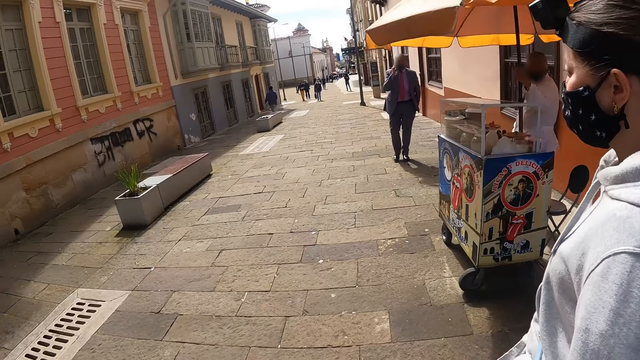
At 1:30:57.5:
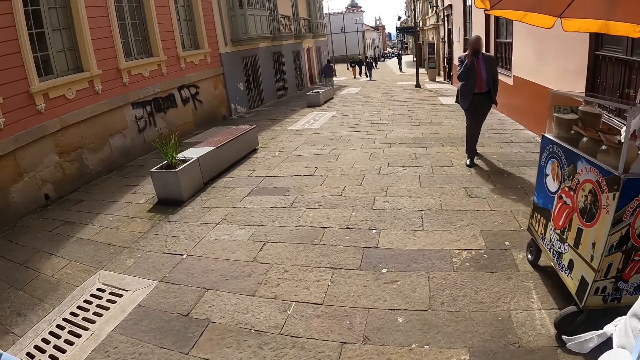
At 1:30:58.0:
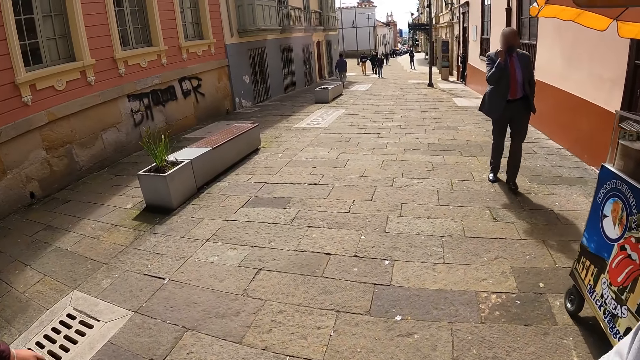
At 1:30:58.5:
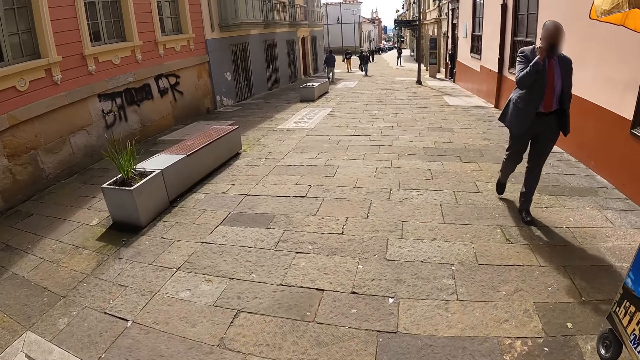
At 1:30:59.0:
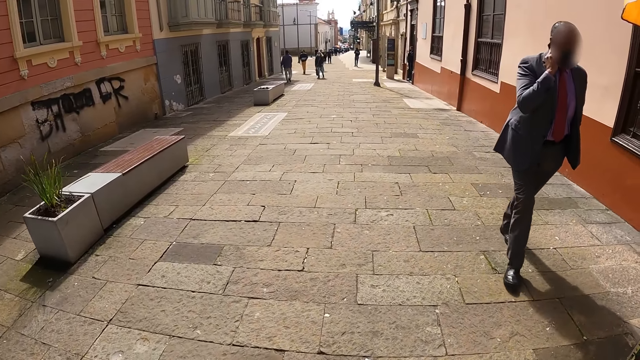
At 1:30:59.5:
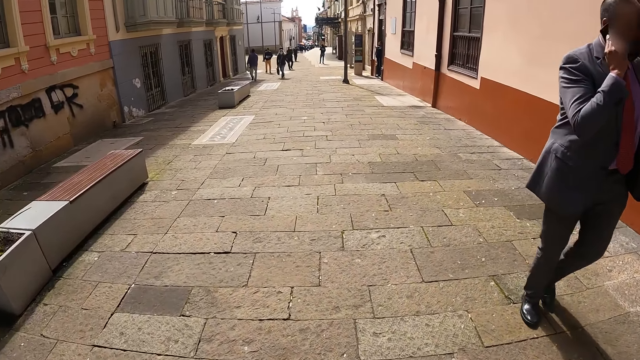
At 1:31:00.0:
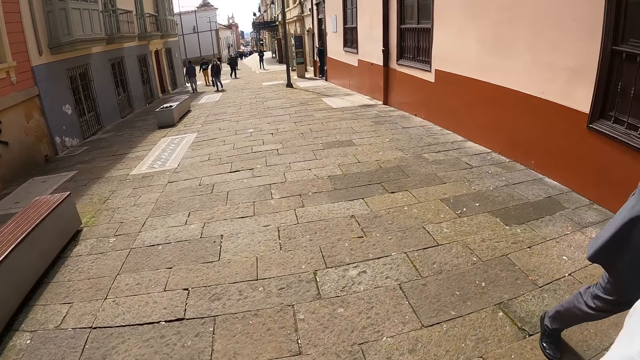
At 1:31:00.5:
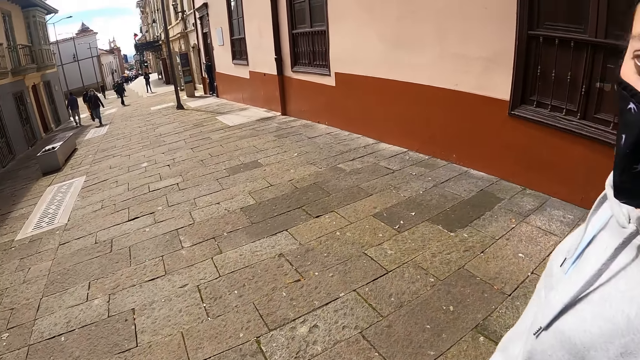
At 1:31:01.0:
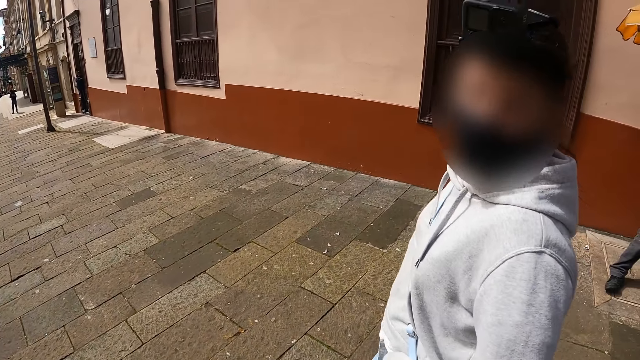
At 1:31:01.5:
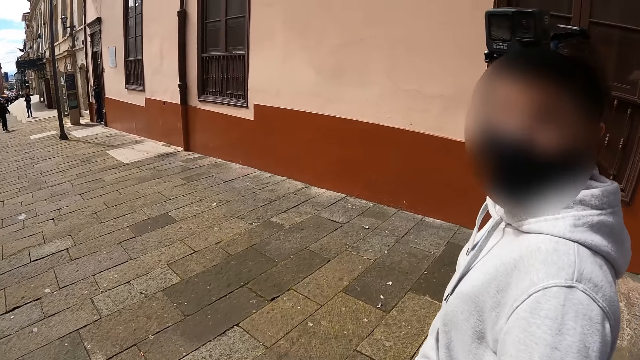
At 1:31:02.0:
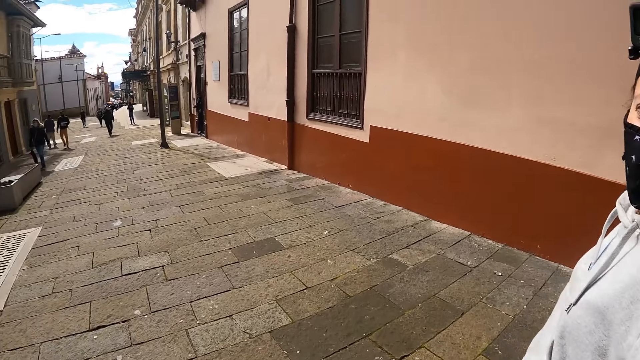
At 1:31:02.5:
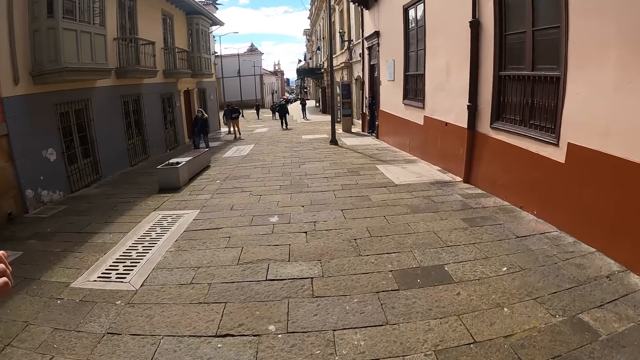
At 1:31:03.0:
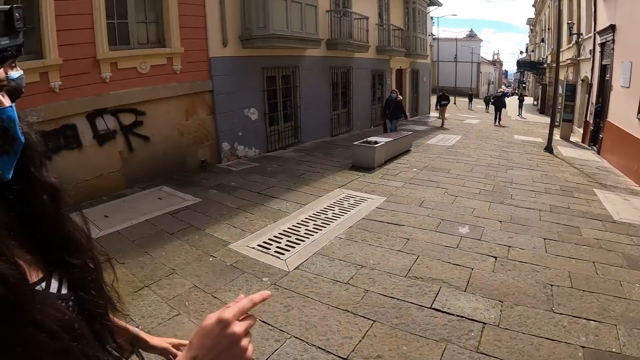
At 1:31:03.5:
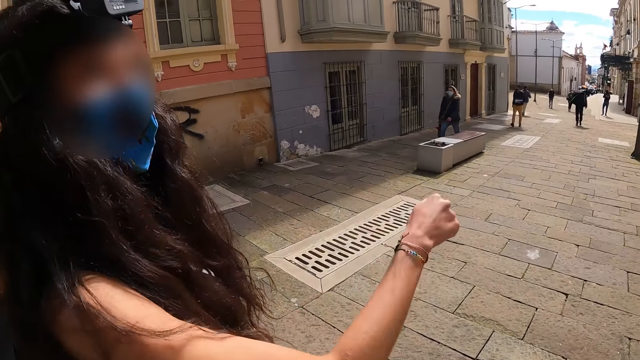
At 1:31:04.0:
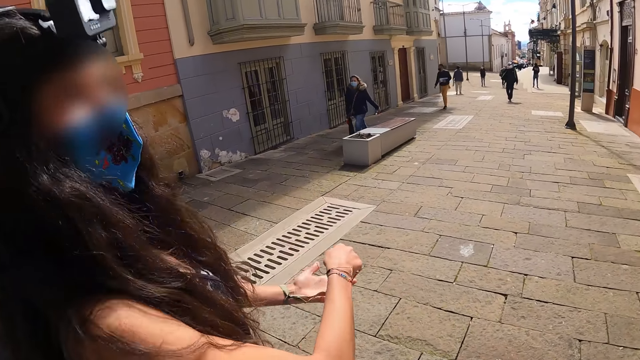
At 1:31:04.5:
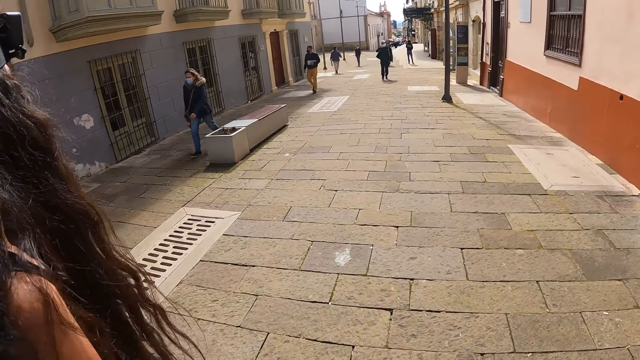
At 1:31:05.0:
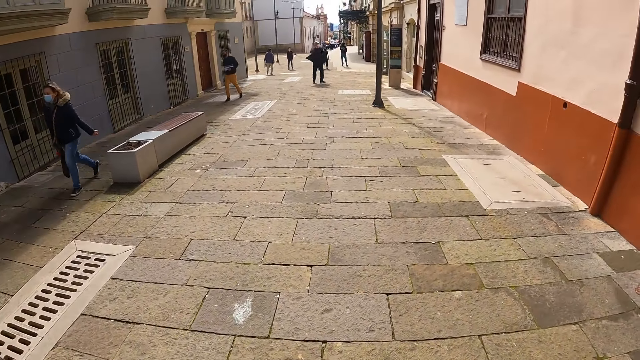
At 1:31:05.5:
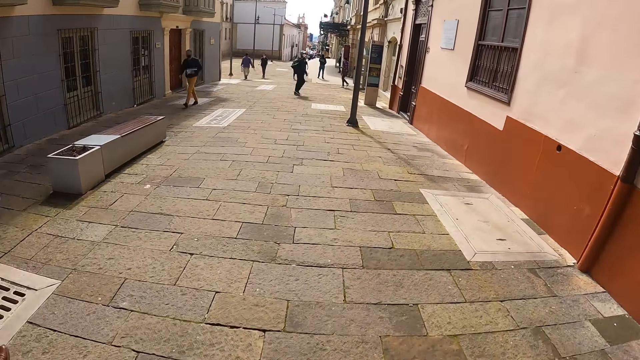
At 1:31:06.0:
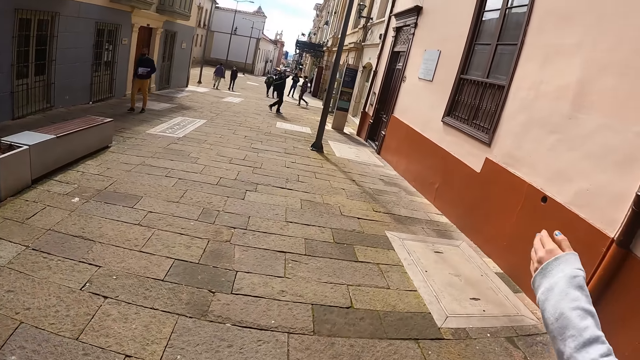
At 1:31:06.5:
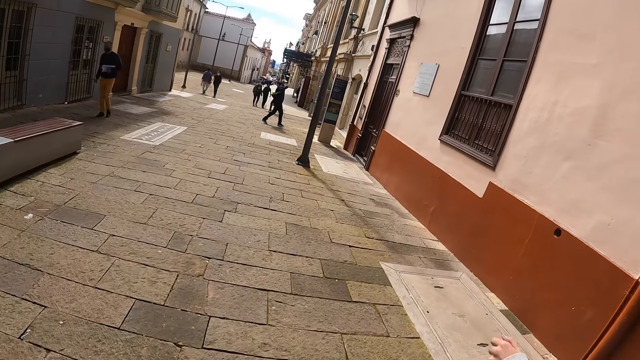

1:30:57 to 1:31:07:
A lady gestures out with her hand.

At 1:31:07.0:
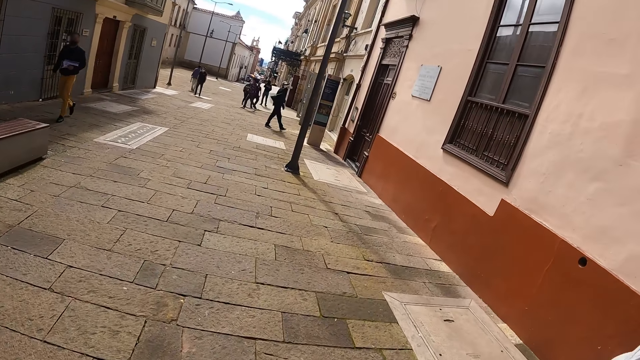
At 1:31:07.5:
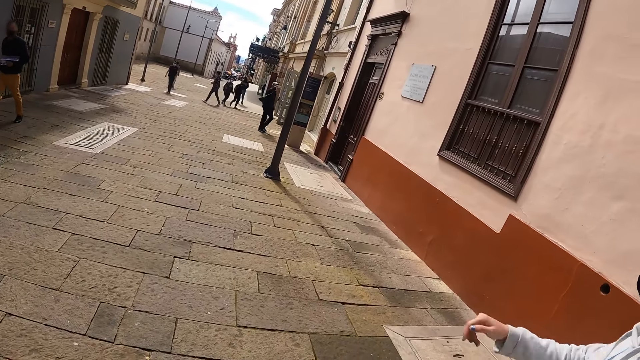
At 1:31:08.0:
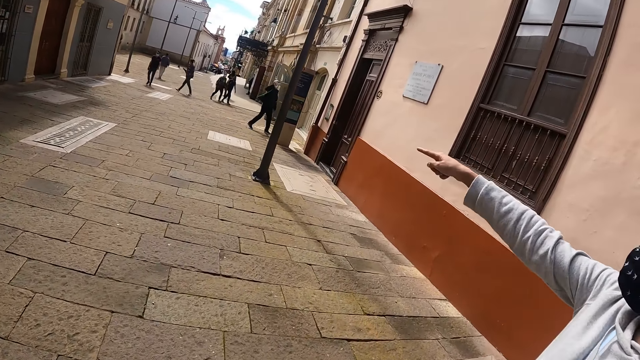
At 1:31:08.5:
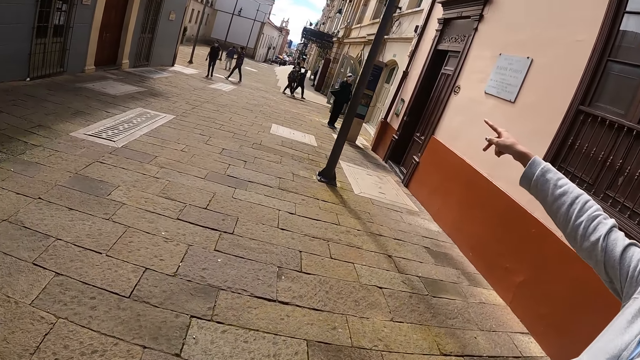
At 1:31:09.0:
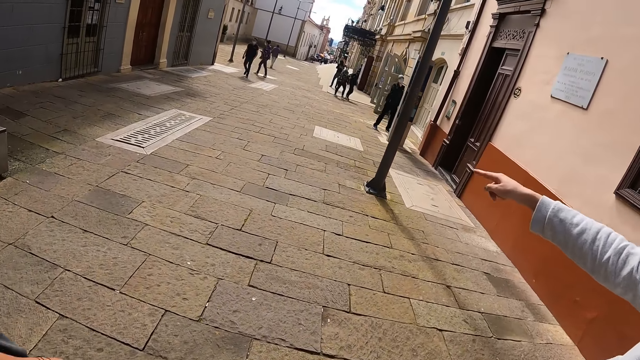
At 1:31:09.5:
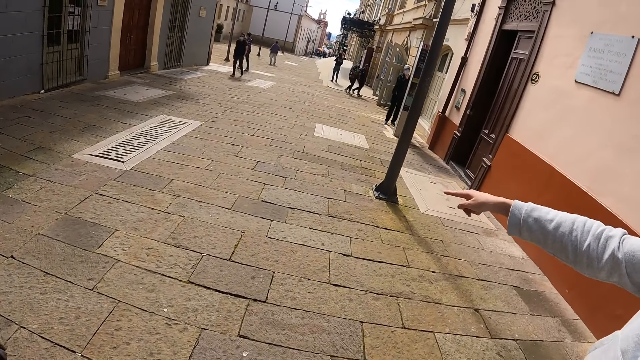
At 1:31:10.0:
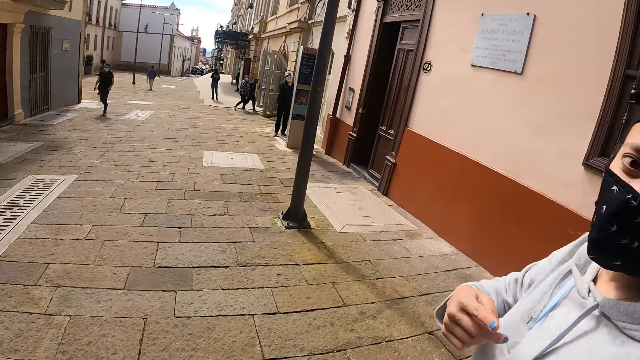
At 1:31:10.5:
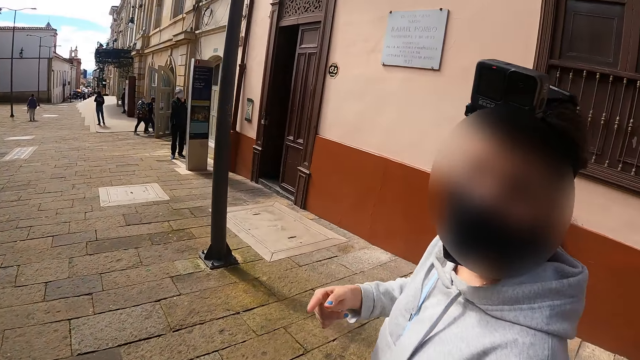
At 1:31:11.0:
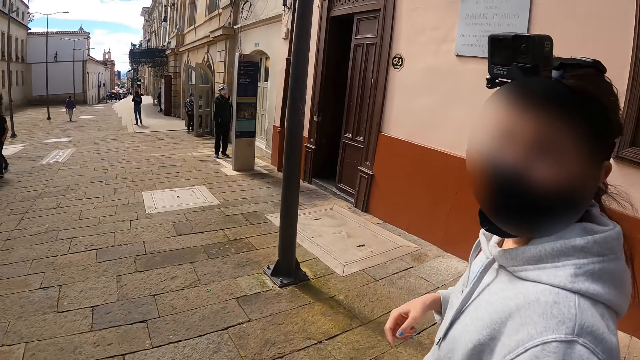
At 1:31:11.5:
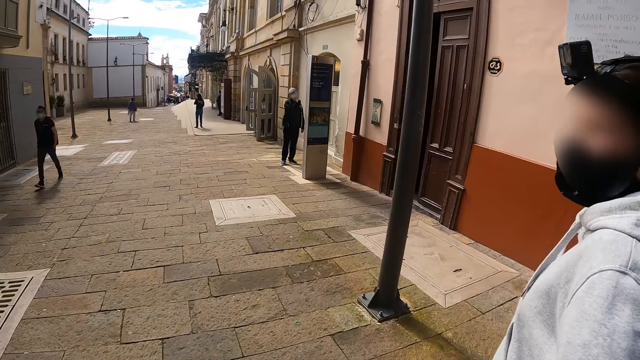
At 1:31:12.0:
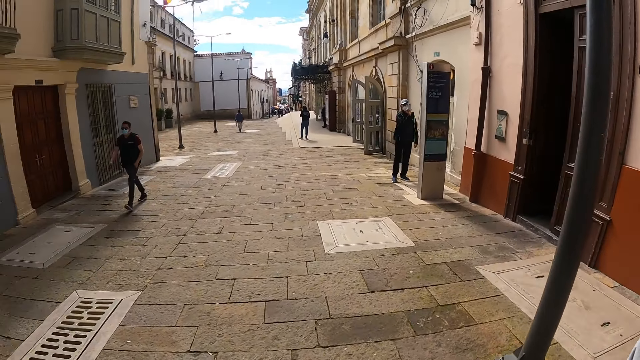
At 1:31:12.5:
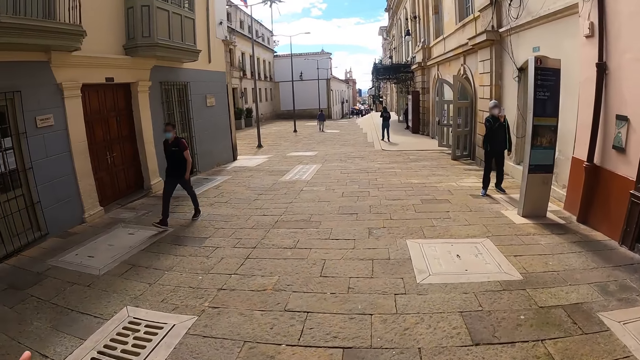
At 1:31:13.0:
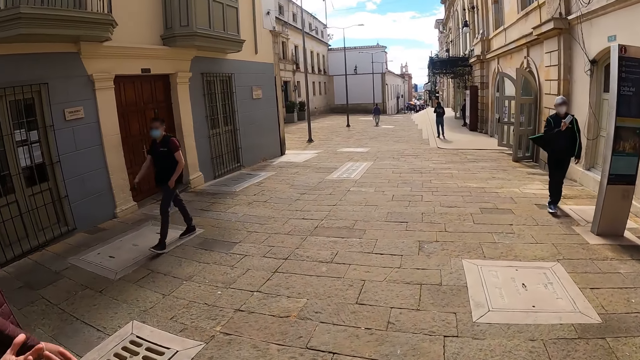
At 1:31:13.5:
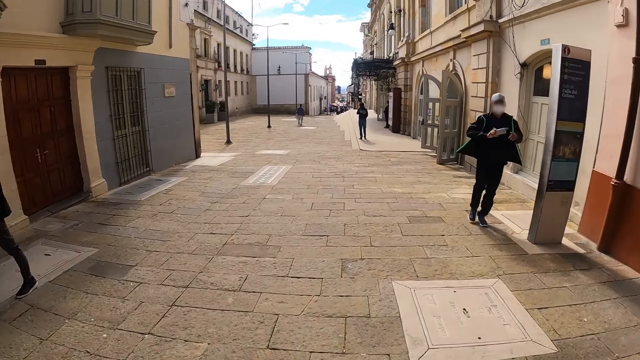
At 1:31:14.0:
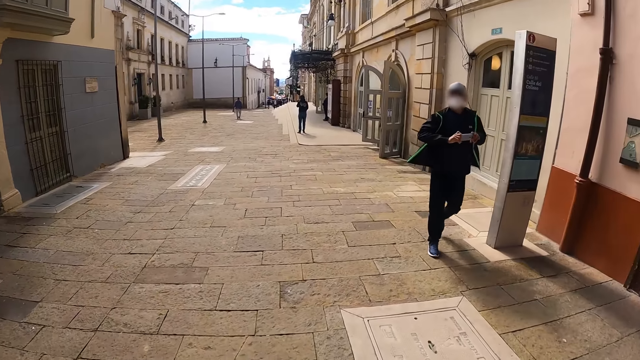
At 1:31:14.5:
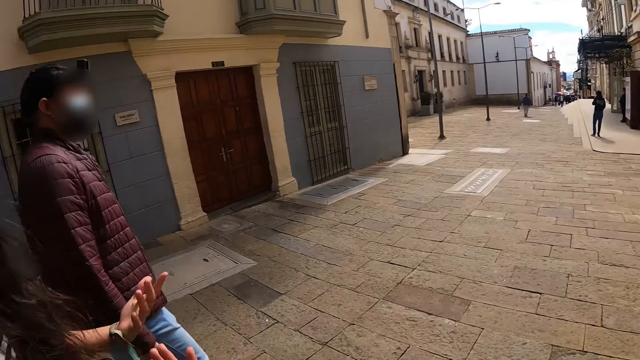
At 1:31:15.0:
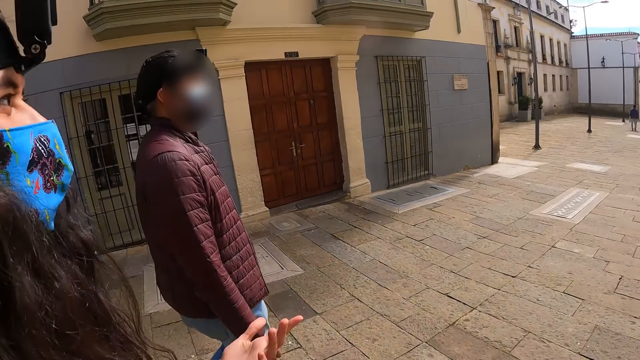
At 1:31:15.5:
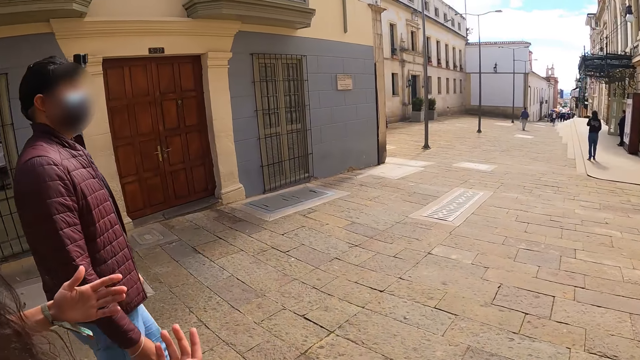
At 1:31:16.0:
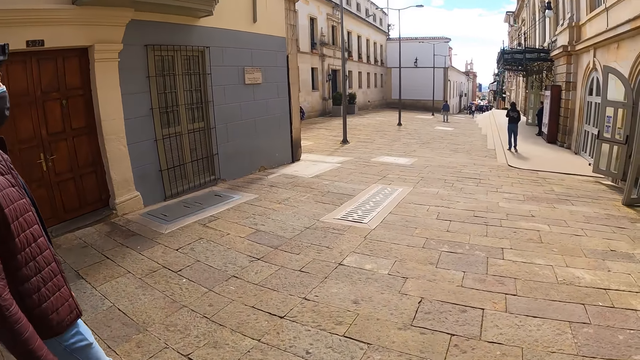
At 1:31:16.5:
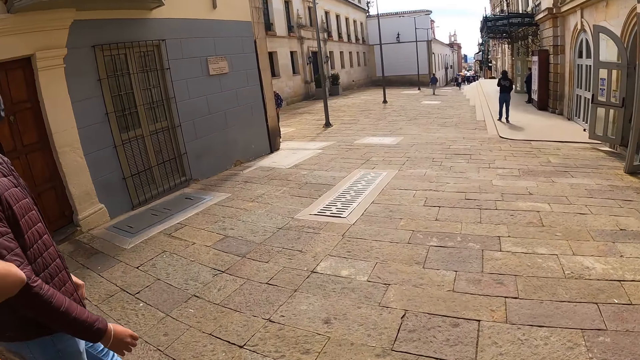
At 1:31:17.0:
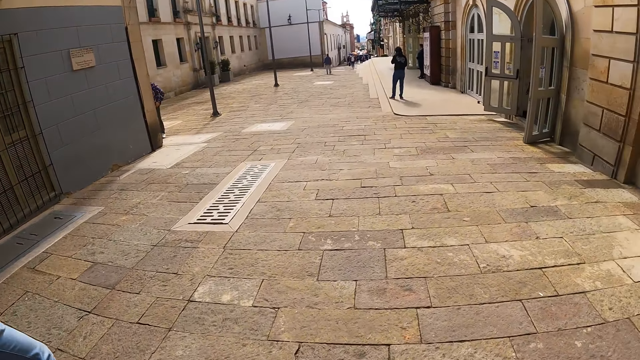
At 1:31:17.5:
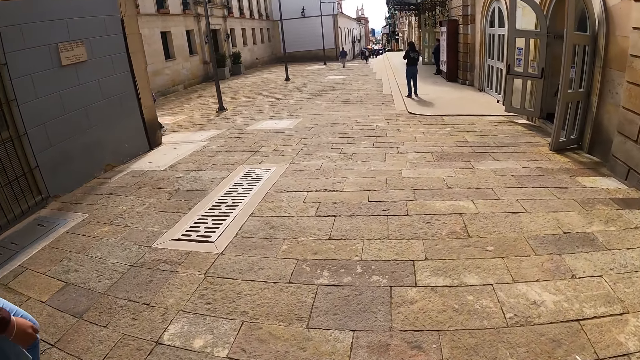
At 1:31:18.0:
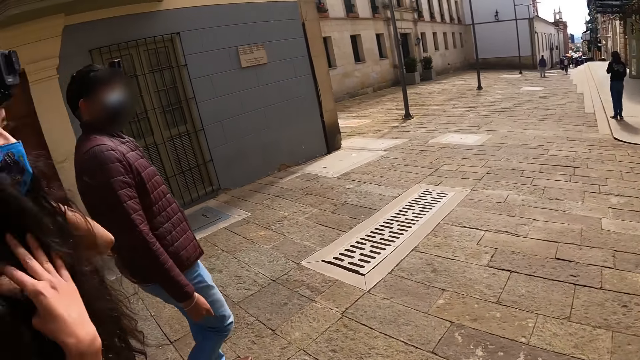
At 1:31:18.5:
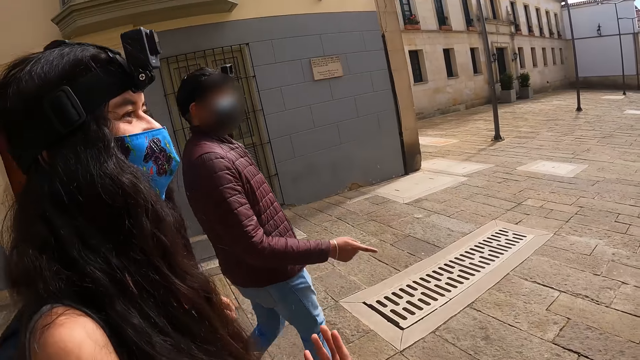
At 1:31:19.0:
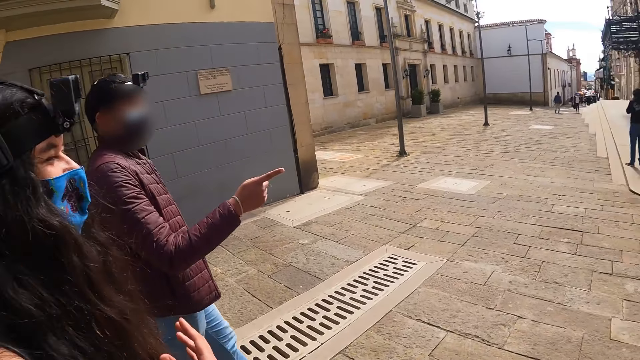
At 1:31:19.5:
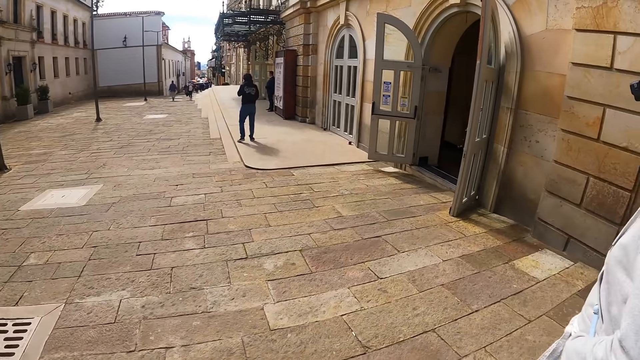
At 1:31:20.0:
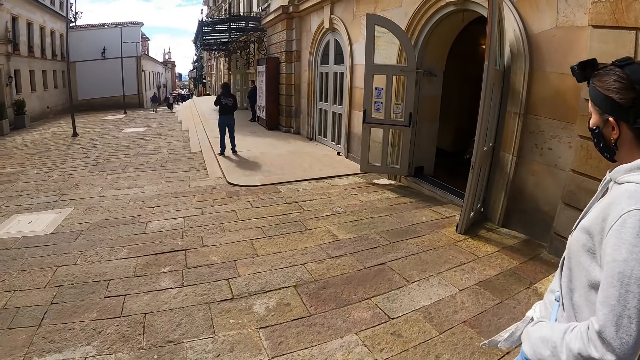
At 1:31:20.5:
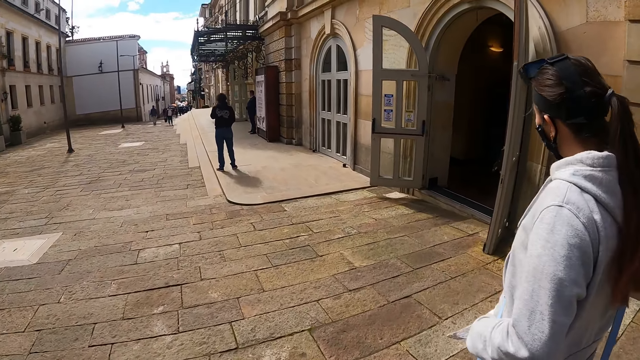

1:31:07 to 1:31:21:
A lady gestures out with her hands. The camera wearer walks around the road.
